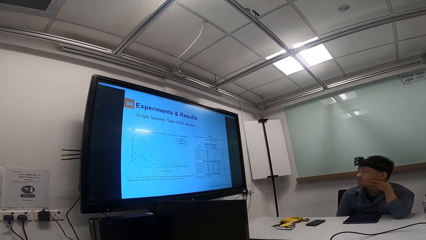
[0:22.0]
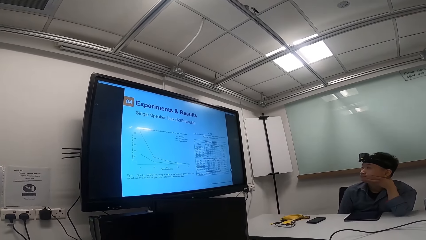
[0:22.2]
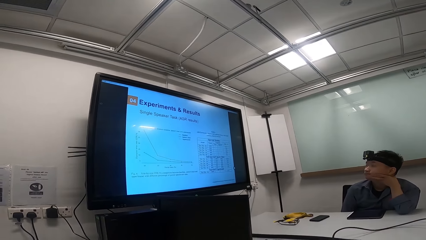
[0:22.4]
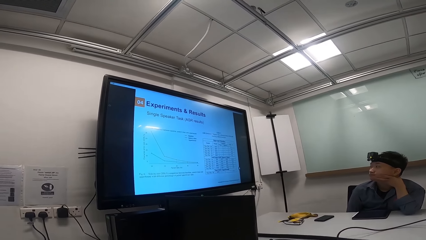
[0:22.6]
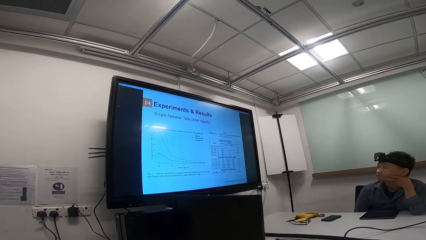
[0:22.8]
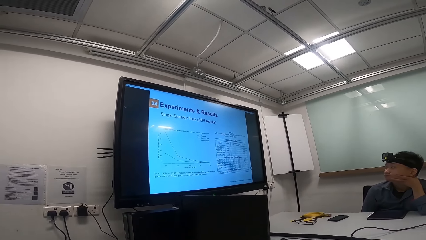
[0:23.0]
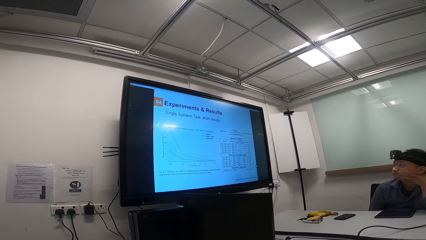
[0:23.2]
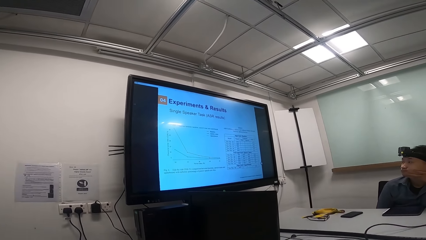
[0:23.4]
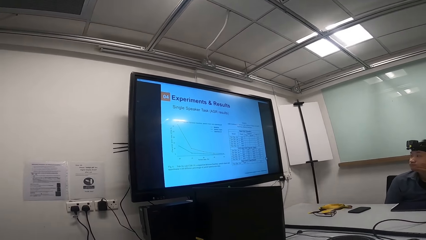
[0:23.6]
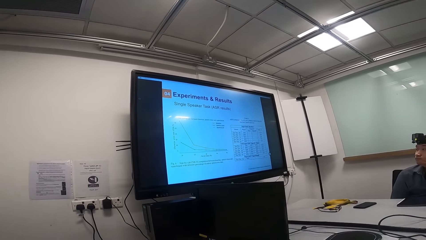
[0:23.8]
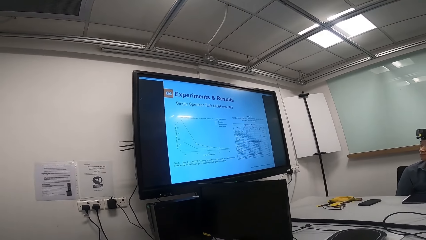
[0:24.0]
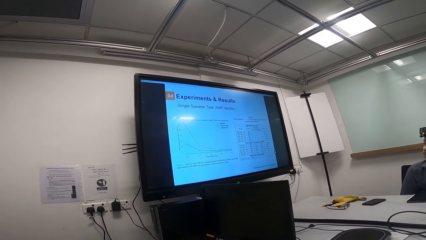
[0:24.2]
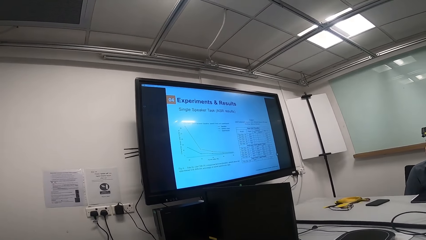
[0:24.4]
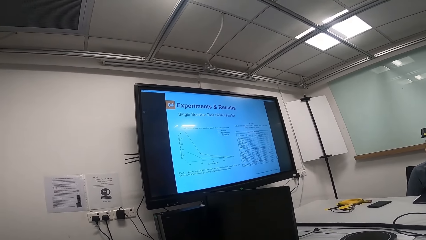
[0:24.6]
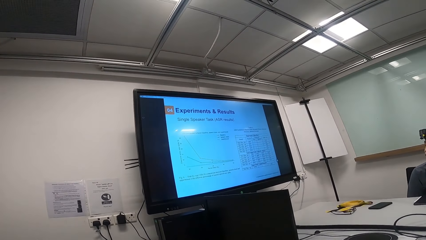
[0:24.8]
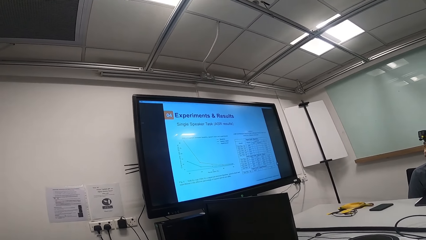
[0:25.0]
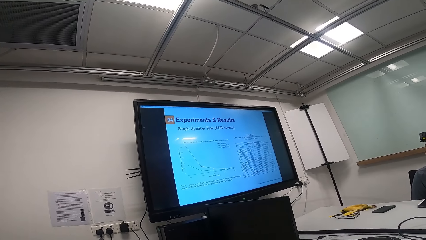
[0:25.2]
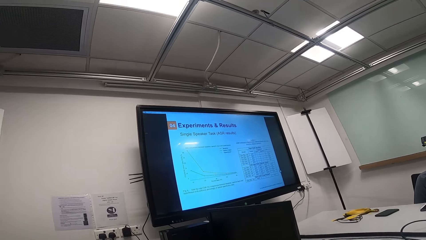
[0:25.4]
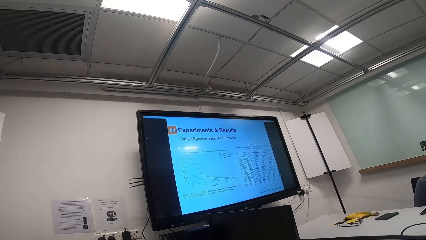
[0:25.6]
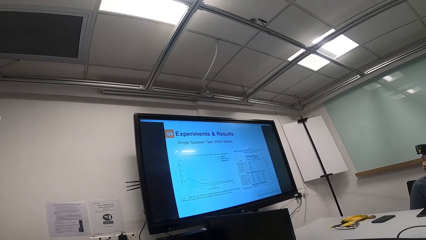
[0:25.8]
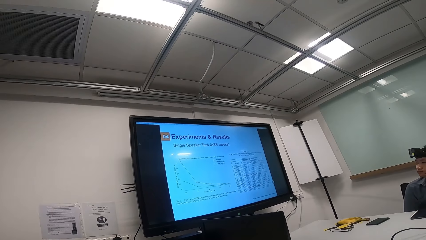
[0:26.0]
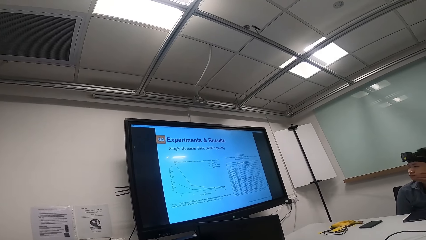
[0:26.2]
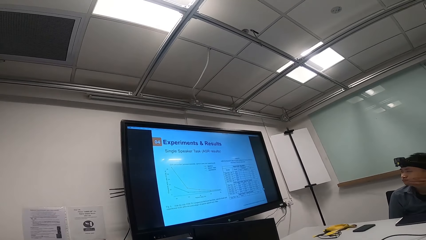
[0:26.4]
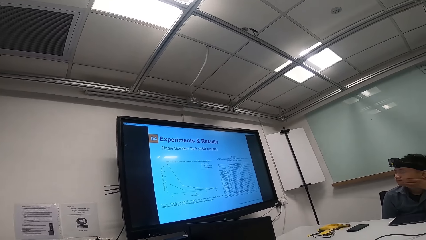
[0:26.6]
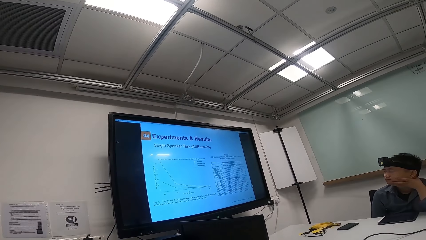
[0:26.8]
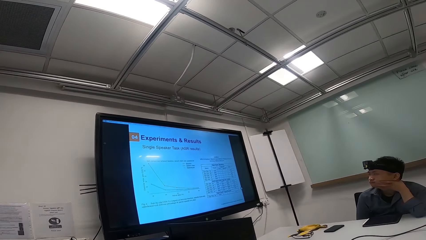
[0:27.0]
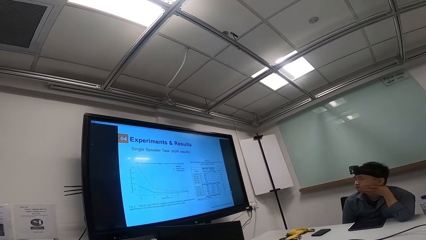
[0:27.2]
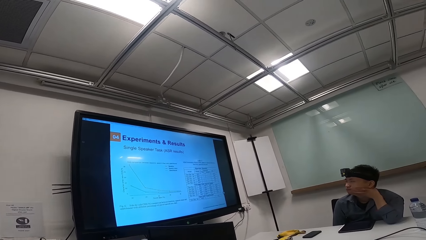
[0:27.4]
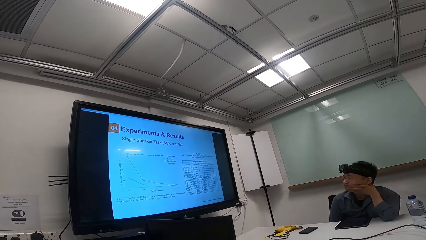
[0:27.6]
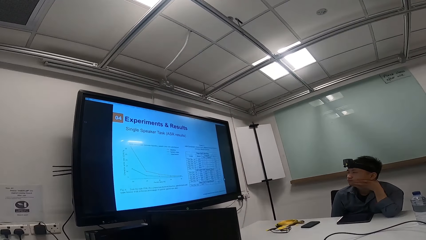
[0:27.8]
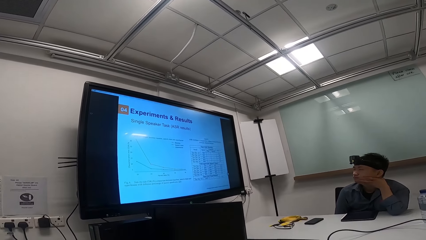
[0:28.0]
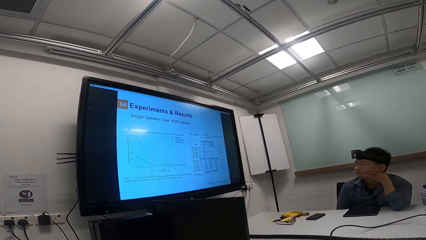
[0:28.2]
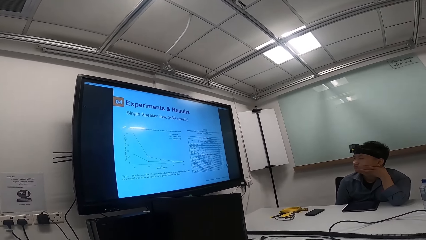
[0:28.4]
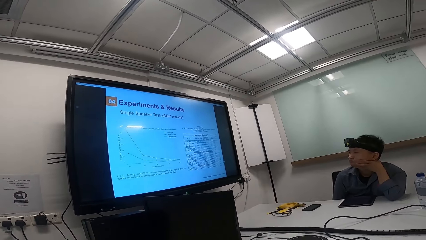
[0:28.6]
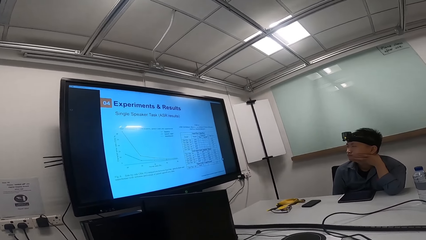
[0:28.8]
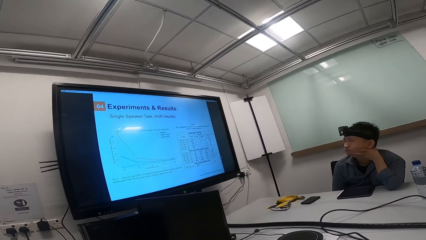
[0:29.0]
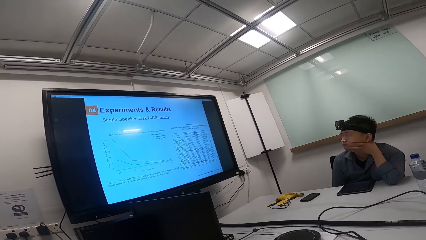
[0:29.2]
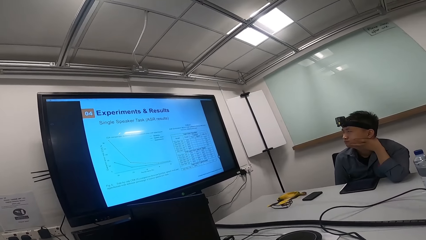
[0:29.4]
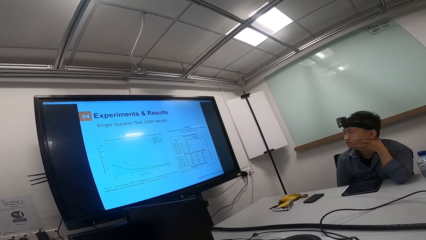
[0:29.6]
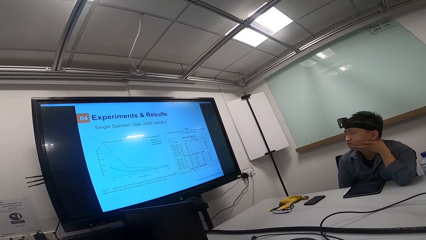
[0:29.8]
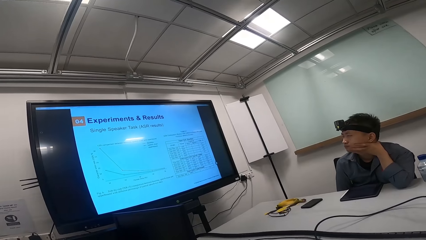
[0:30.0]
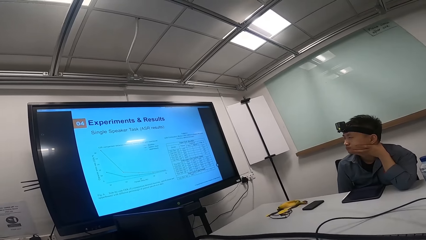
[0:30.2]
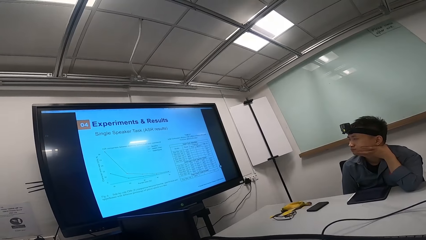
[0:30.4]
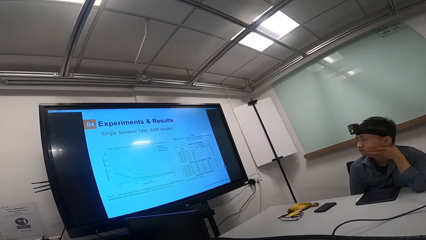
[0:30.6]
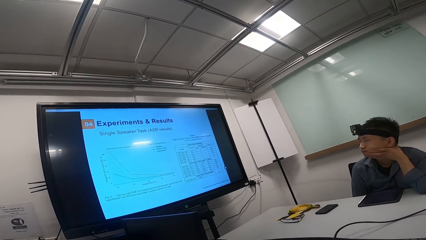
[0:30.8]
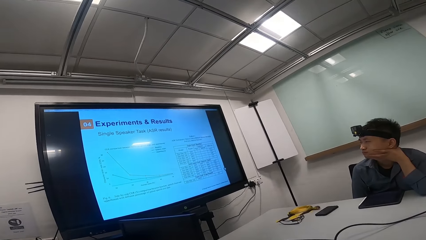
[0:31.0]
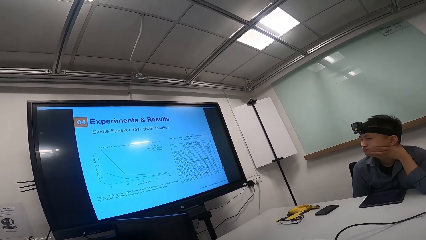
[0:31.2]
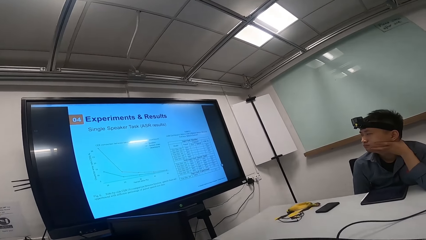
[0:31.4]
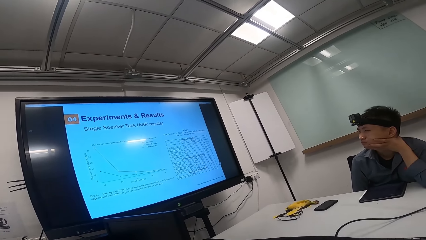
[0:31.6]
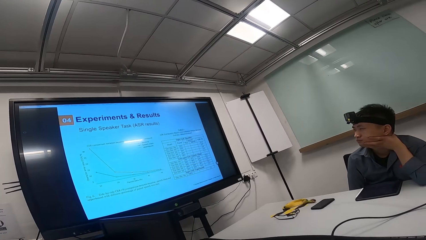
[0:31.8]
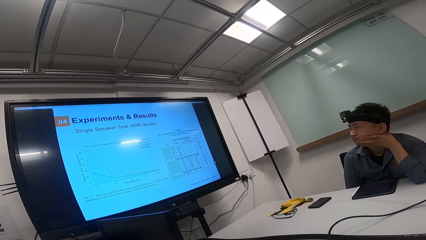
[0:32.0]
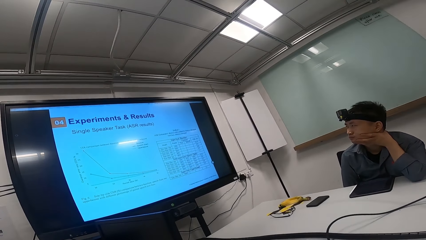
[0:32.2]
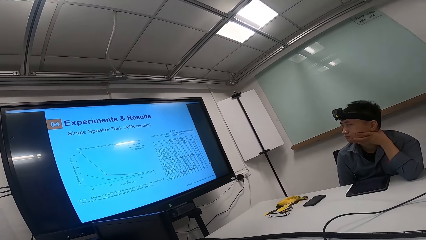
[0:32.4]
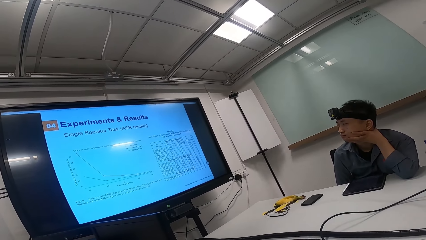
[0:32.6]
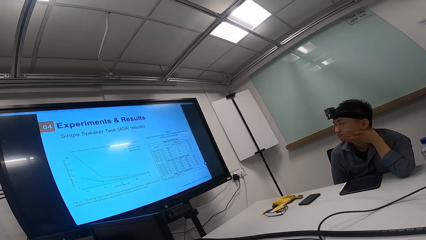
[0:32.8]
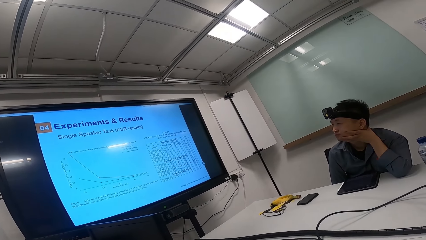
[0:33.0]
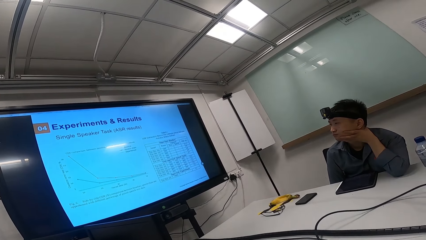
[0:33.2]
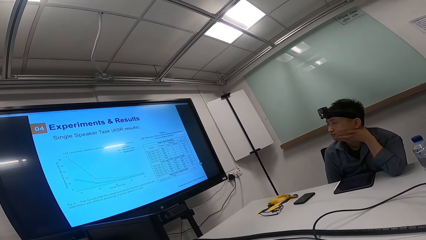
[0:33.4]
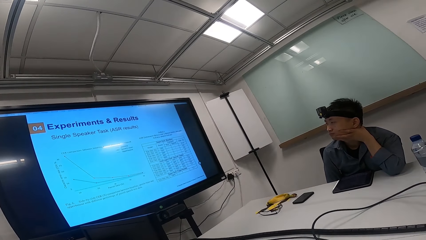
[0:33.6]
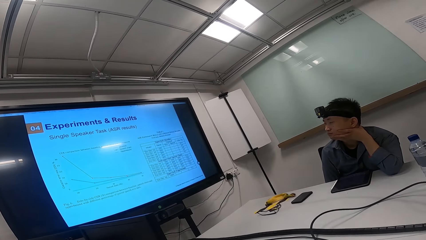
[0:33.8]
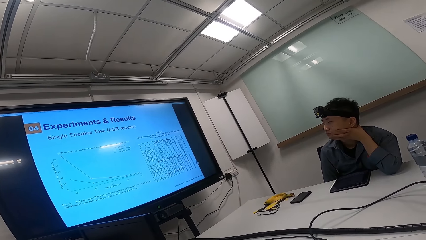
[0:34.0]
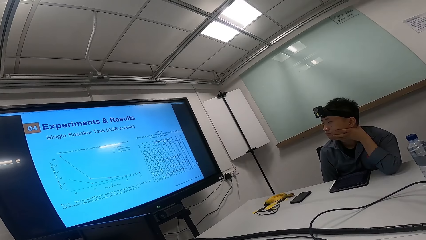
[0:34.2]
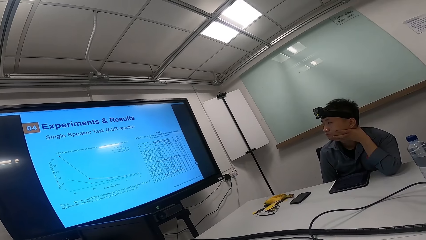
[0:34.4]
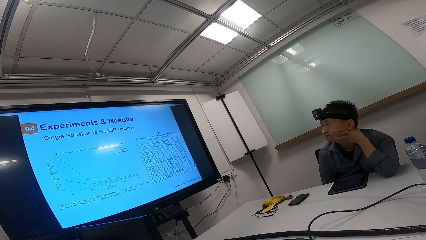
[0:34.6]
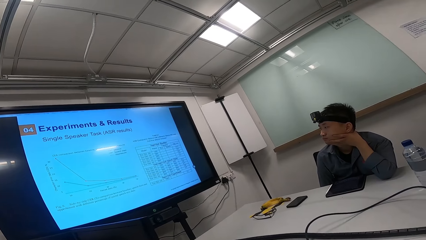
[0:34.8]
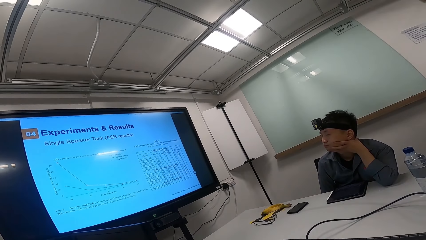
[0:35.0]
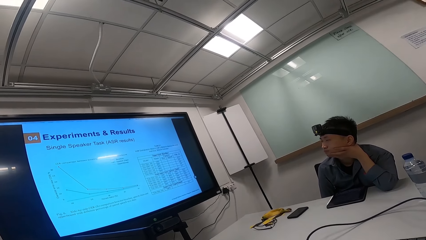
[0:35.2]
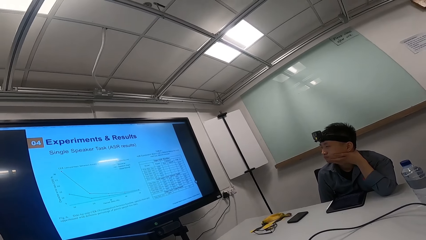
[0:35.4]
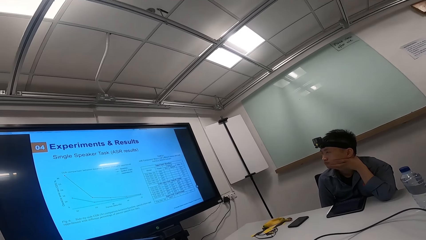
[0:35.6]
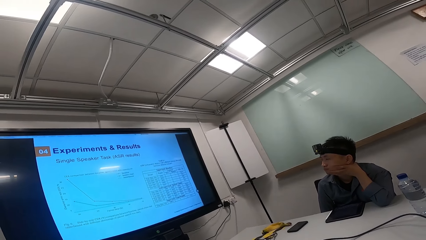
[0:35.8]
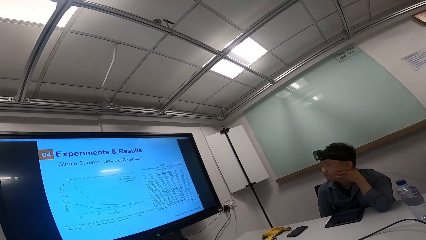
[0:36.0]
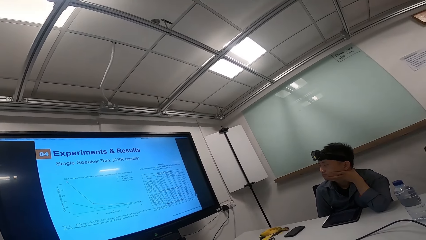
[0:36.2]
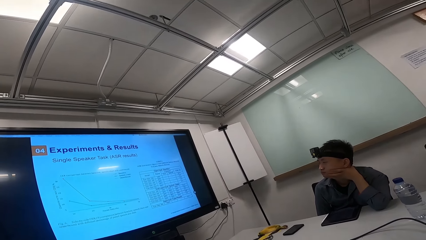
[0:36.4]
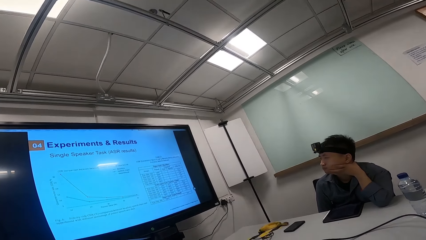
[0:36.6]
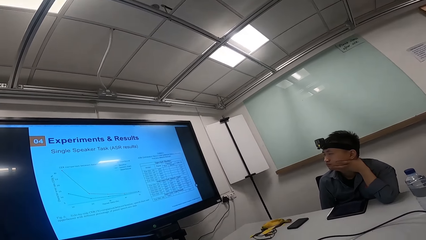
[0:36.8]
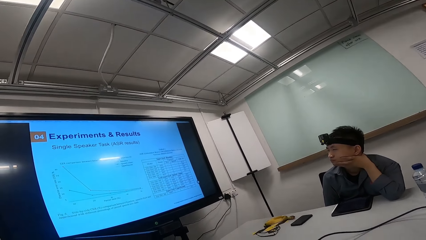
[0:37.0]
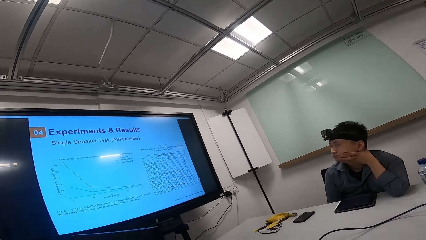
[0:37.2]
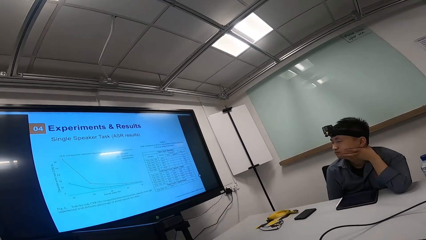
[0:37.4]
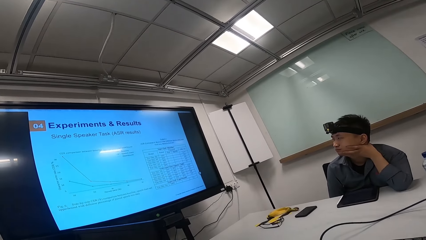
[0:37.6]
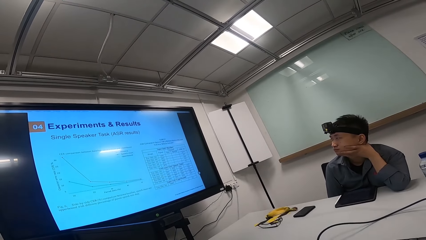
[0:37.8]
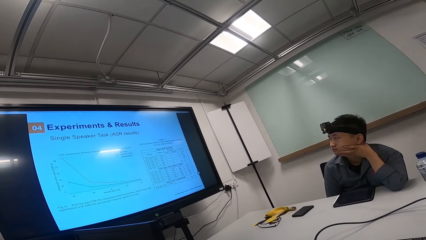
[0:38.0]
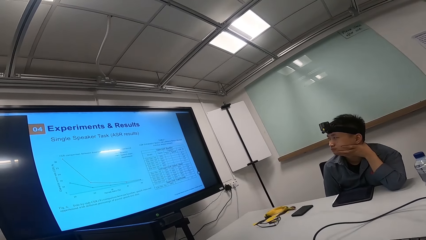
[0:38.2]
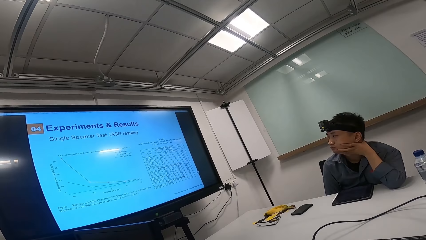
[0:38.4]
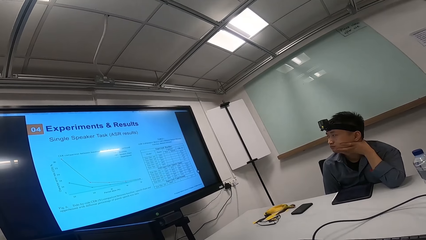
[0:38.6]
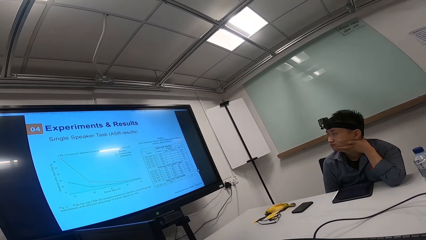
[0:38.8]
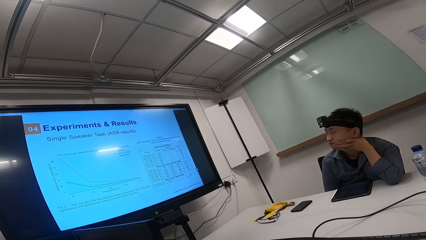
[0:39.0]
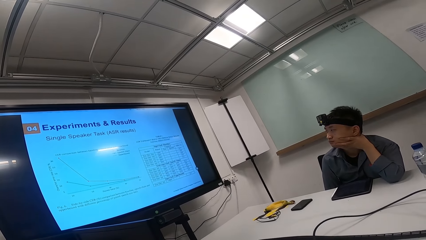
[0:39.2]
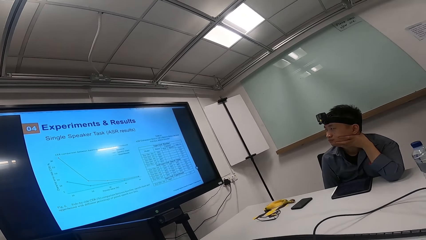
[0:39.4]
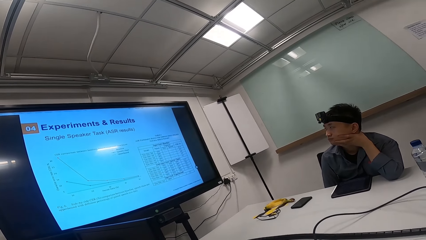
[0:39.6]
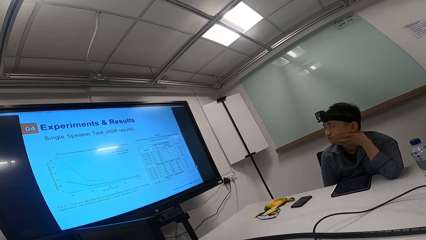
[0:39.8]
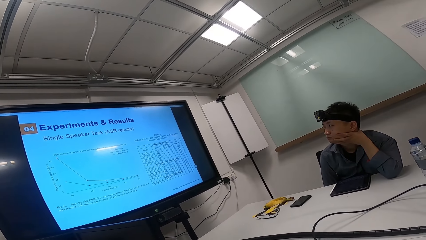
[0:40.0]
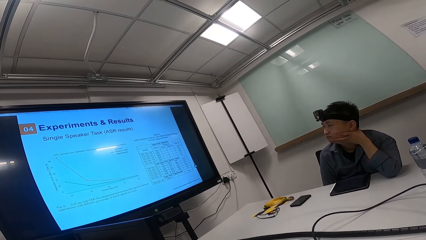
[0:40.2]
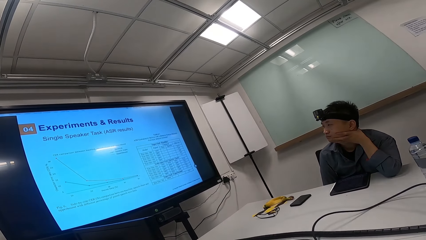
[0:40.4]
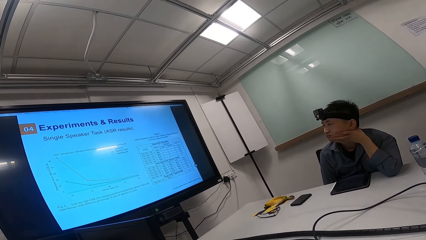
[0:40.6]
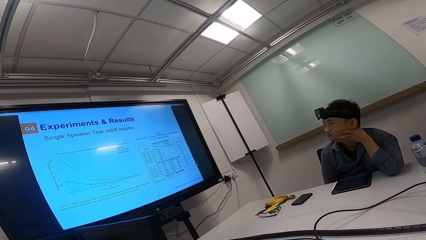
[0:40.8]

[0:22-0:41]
A person touches the chin and looks at the screen. The camera wearer looks at the screen. They look around.
